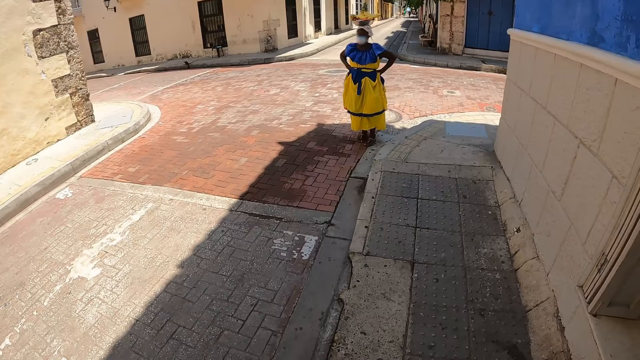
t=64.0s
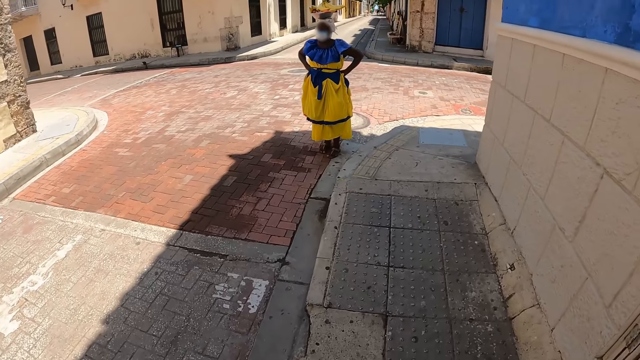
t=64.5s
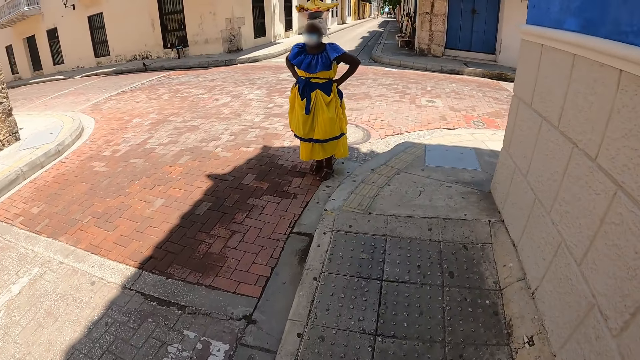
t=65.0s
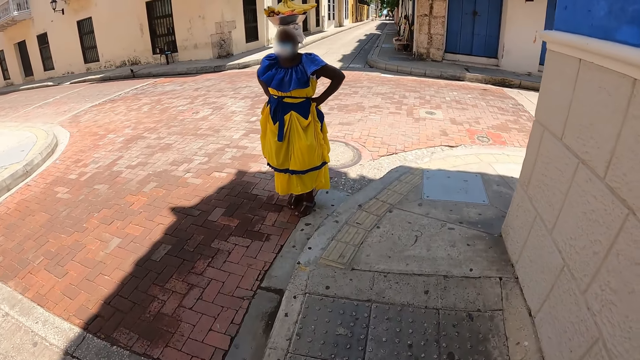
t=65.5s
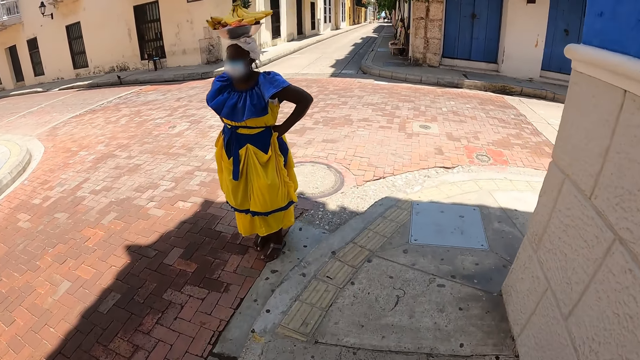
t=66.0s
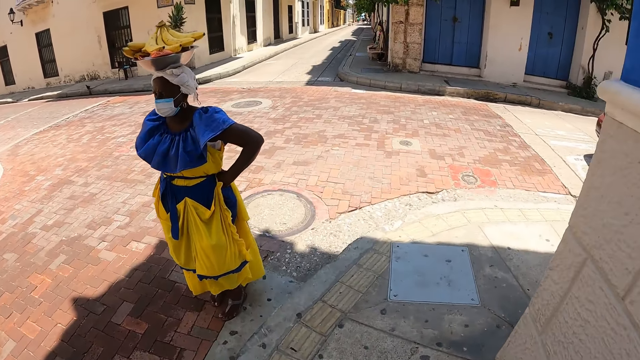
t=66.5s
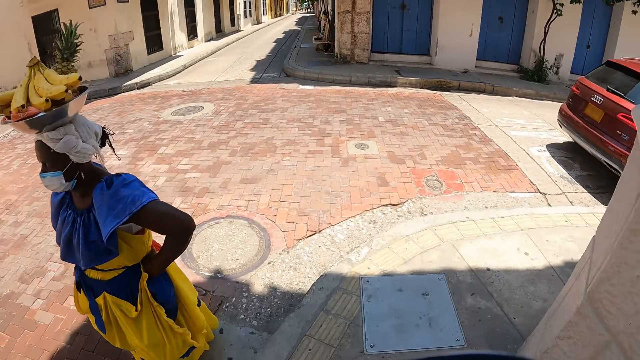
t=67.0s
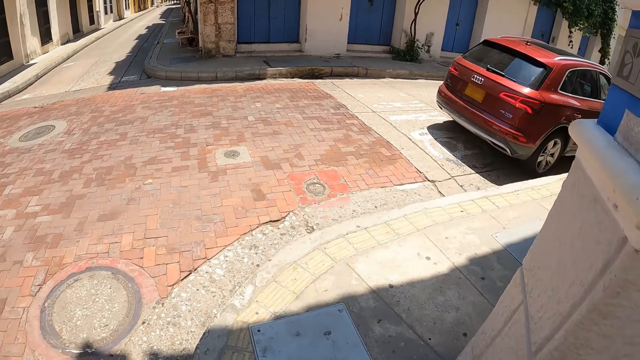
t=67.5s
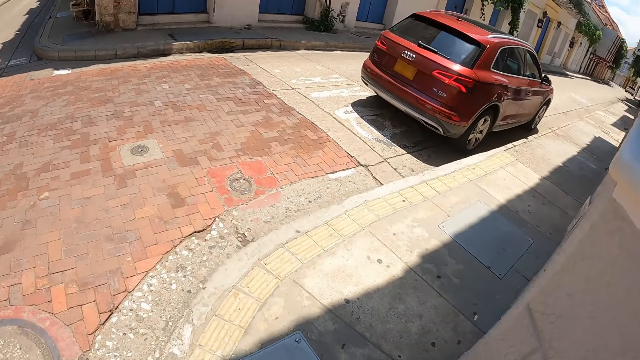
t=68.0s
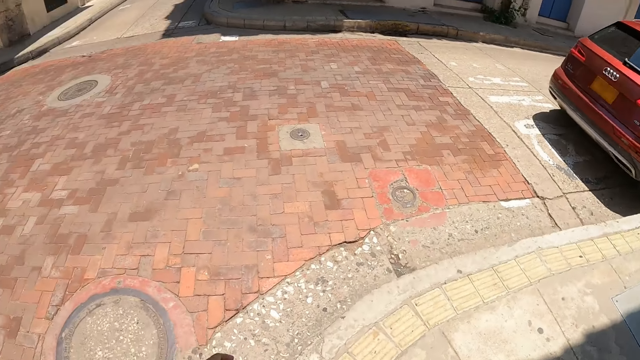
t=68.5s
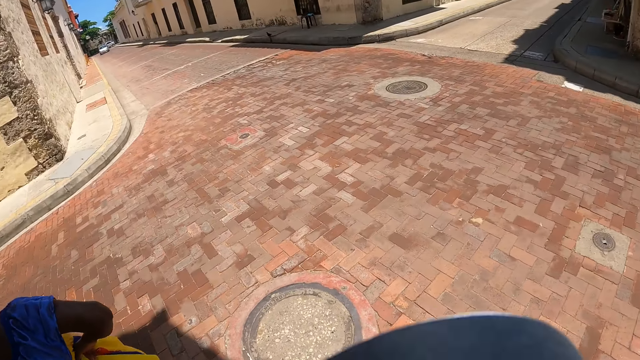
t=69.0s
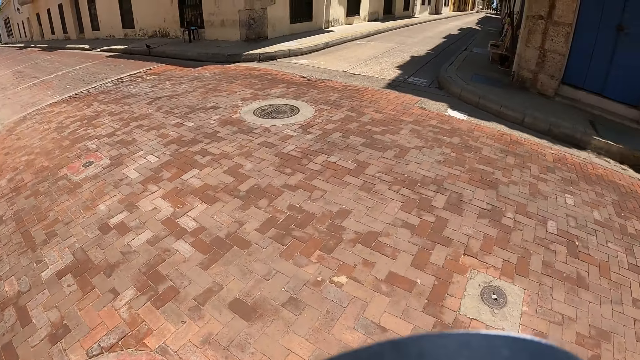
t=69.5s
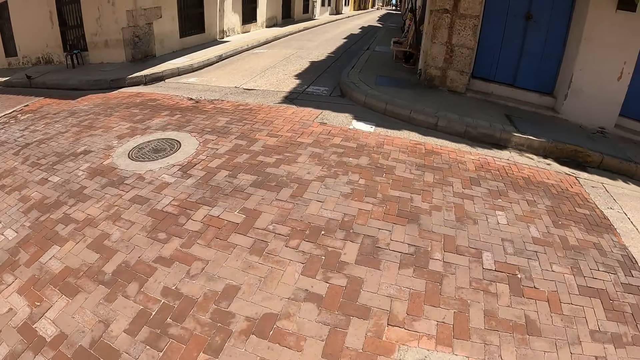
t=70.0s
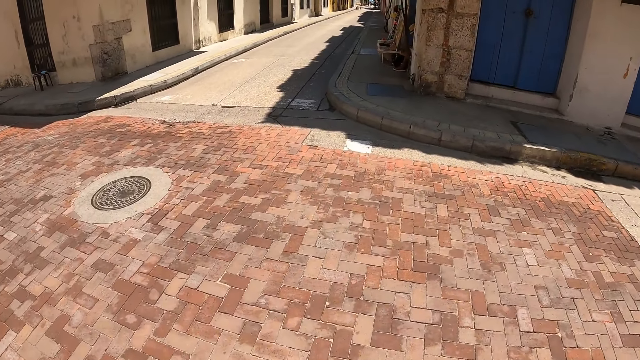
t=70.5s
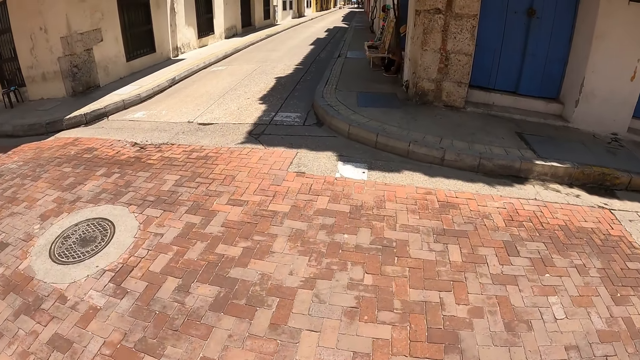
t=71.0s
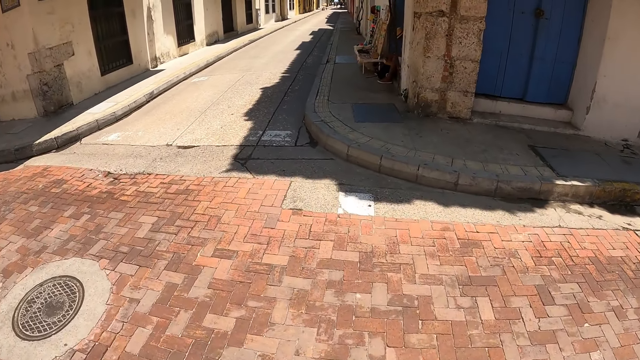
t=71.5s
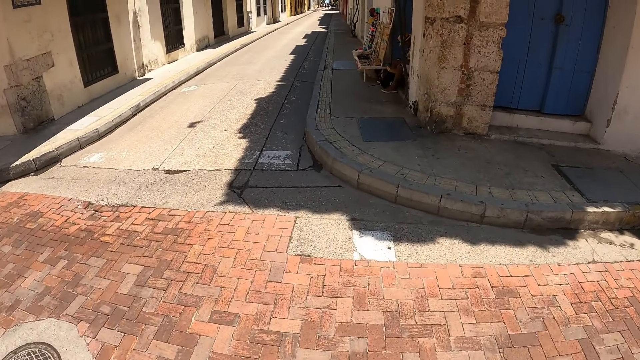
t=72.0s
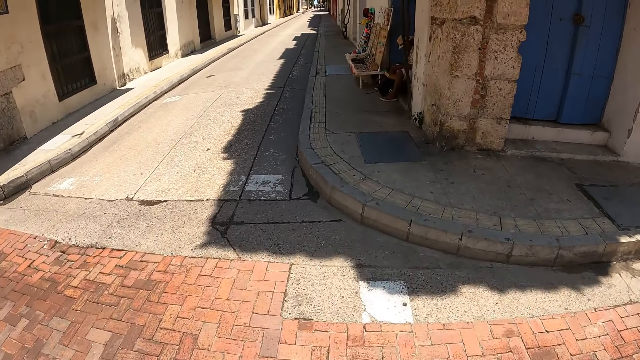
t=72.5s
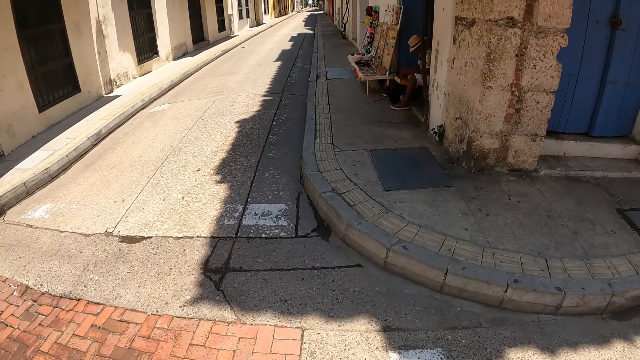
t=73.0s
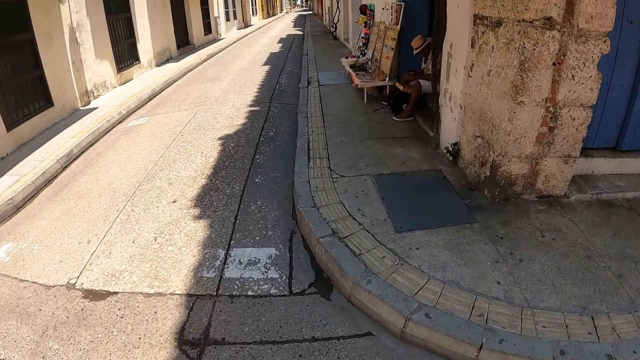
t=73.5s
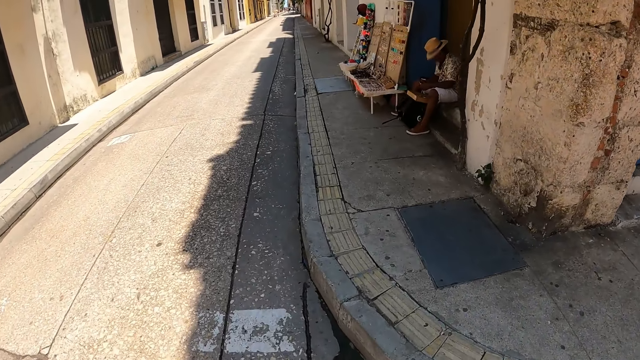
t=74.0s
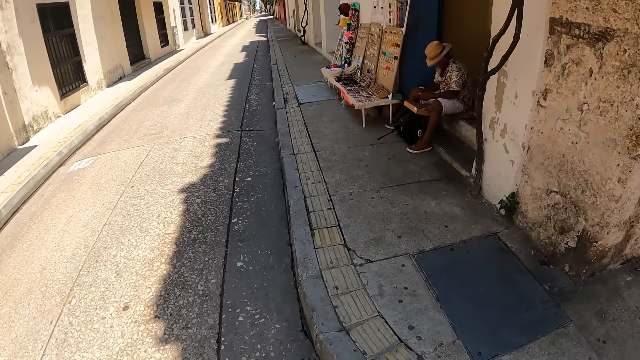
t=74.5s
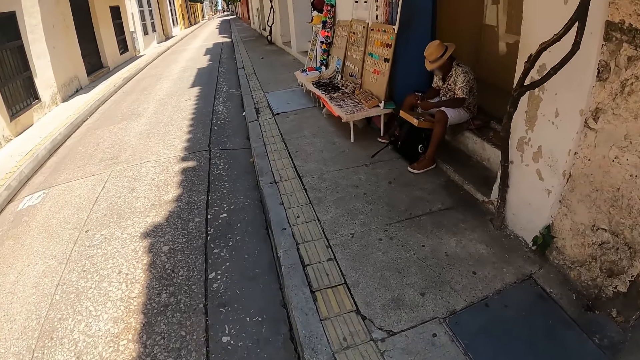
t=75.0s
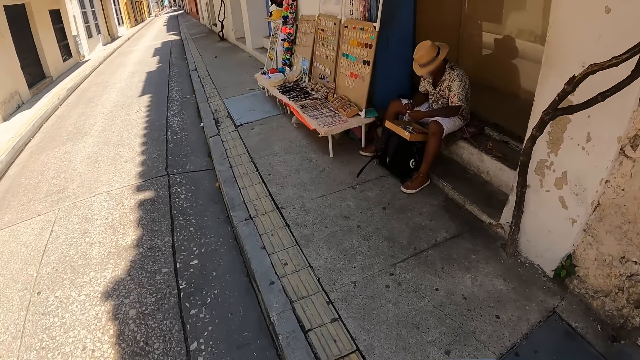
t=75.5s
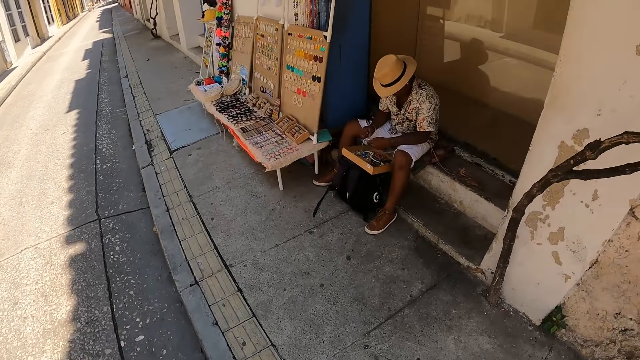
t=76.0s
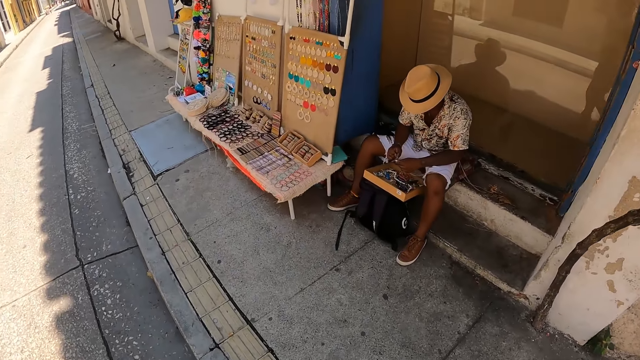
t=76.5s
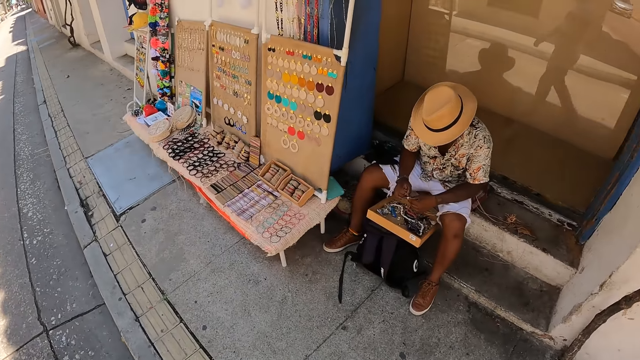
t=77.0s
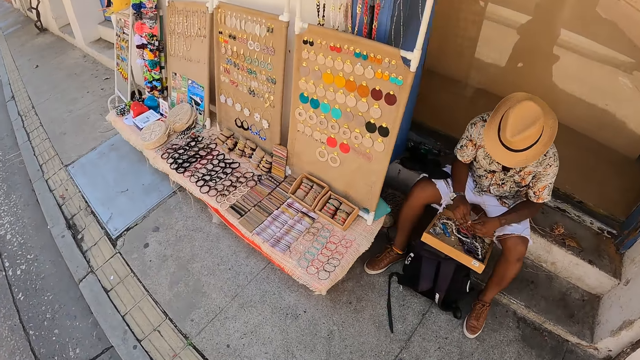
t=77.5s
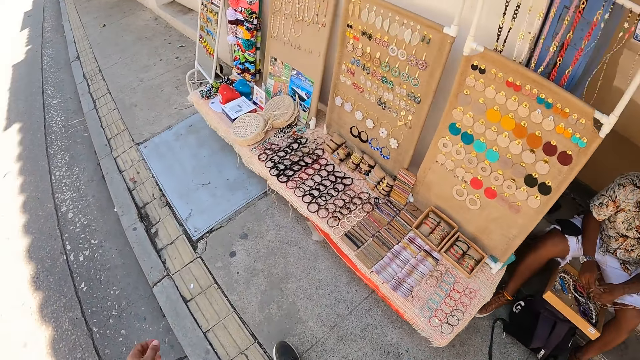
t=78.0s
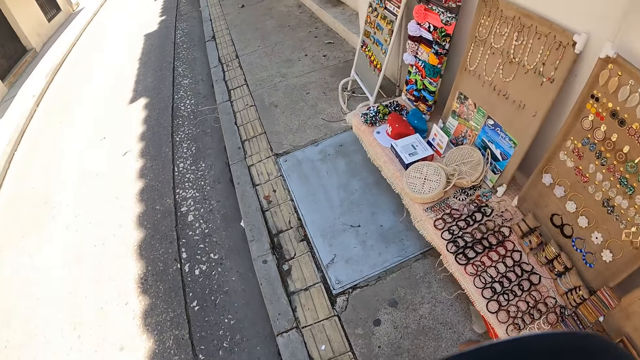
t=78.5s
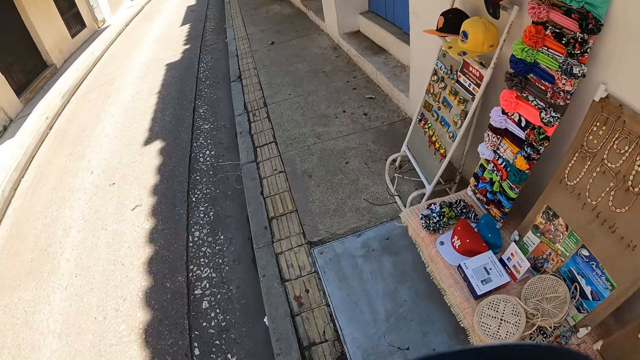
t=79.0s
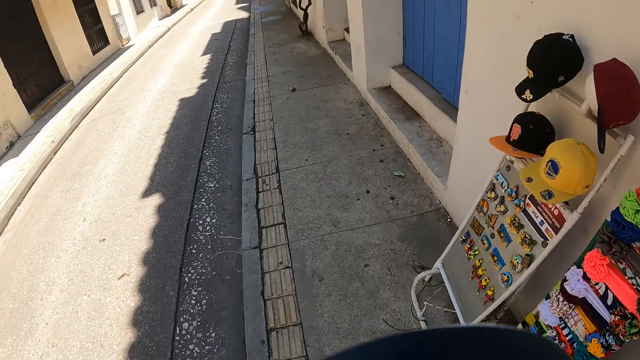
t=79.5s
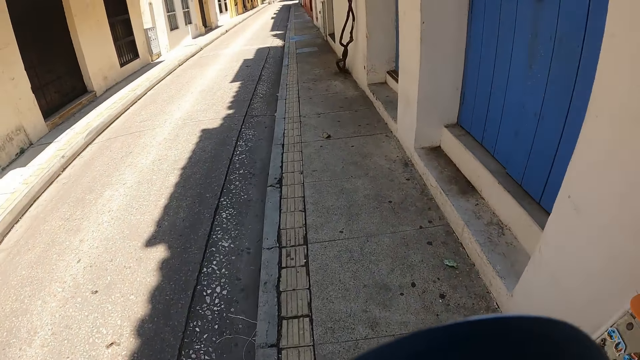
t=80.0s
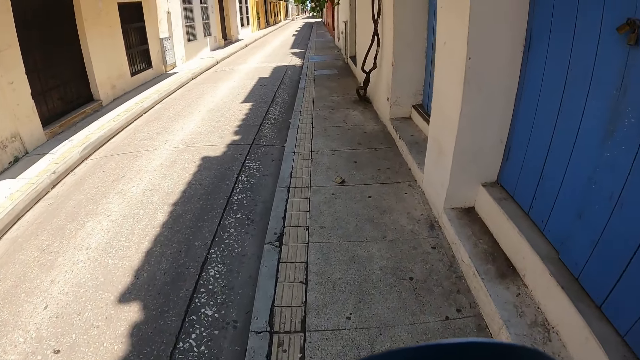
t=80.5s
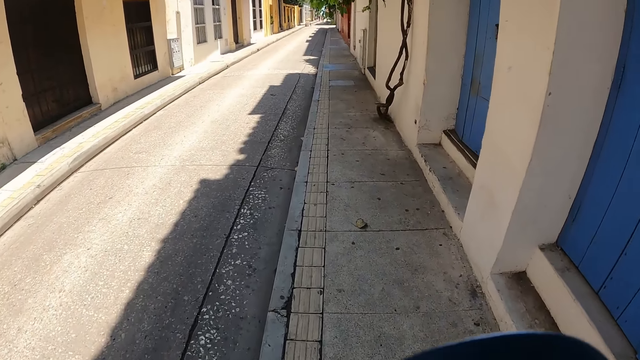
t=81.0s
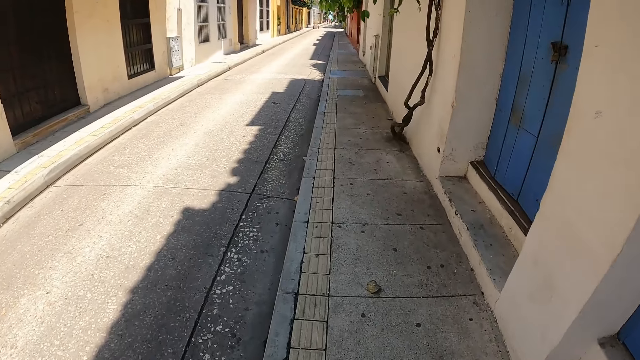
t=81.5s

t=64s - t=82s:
A person carries a tray of fruits on the head. Another person holds something on the hand.

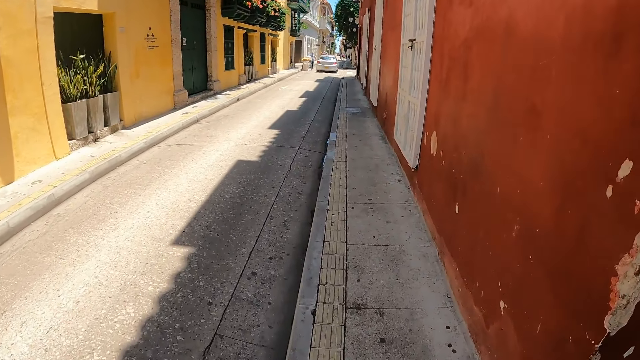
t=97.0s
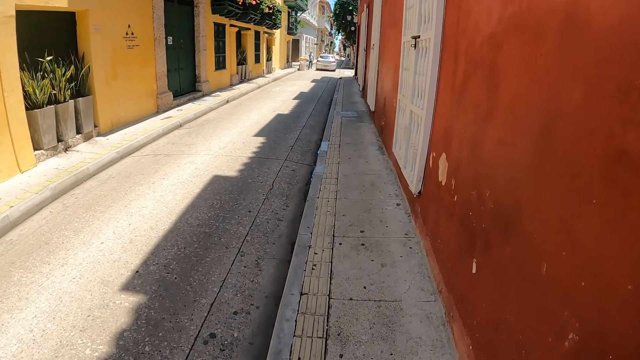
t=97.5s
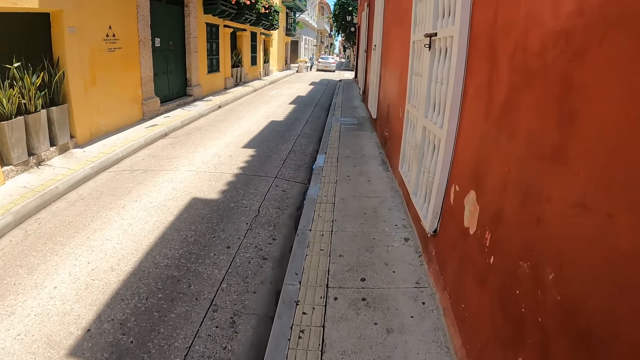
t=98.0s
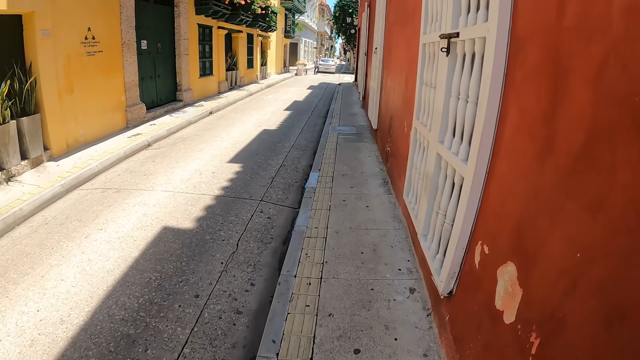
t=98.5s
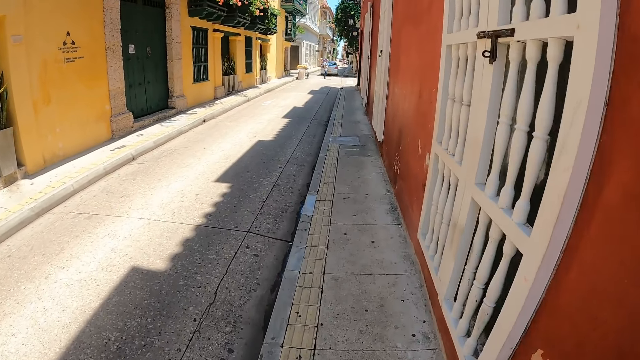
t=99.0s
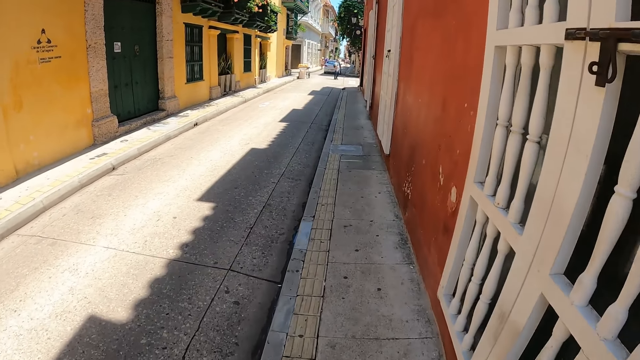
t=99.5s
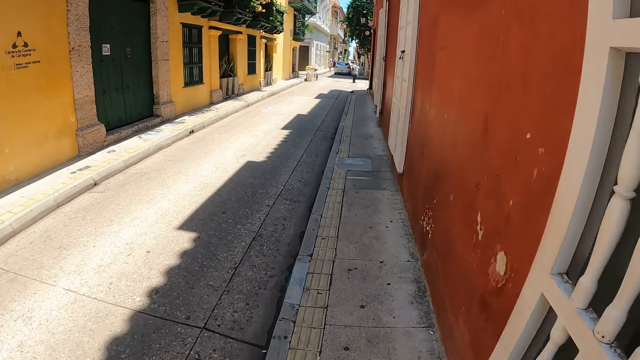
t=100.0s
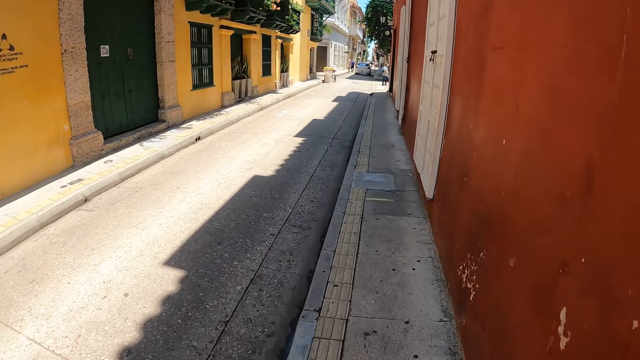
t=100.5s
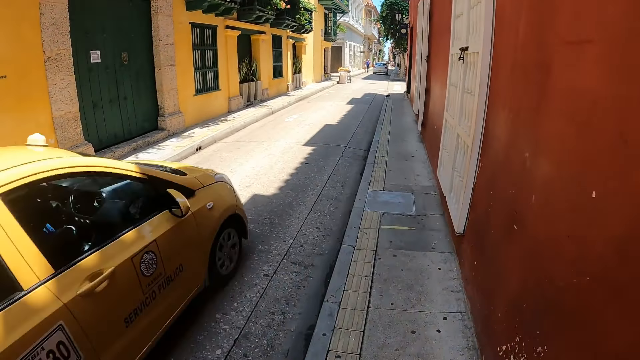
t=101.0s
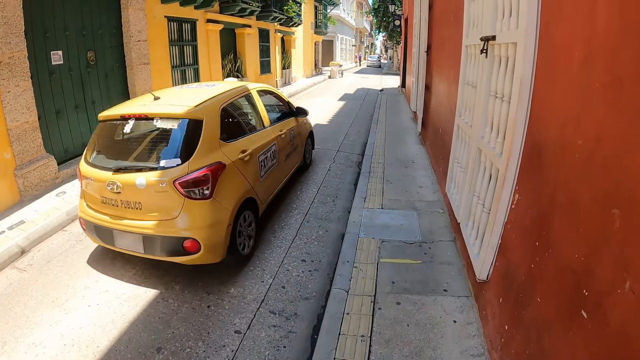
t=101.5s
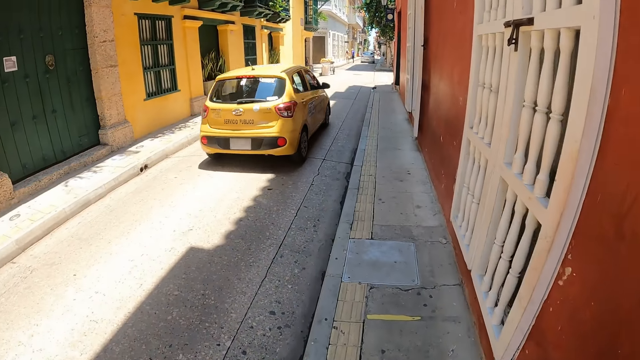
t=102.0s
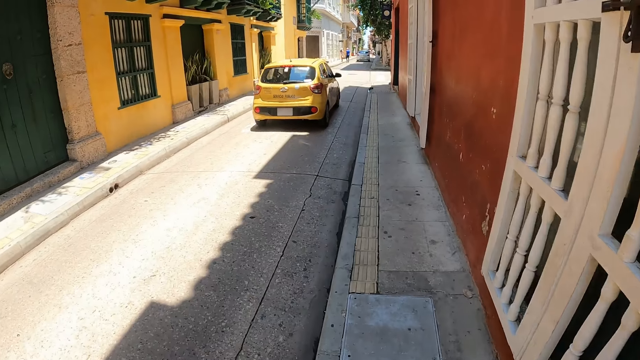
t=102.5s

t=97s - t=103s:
A person moves near another person.
